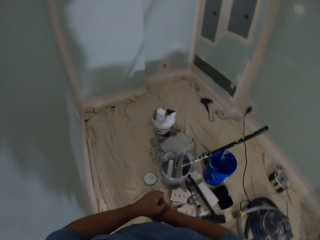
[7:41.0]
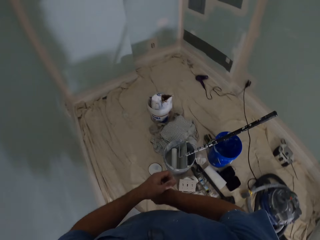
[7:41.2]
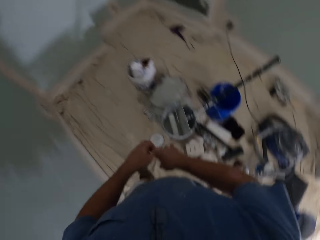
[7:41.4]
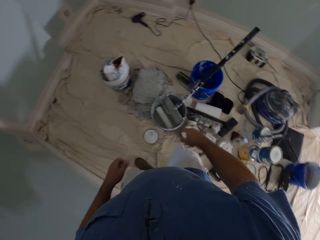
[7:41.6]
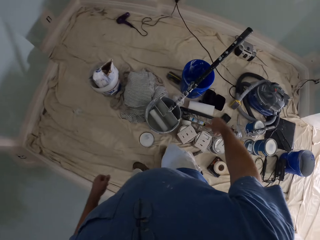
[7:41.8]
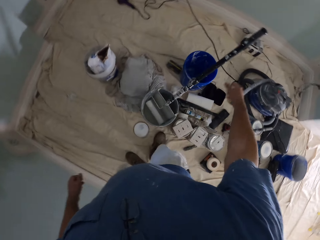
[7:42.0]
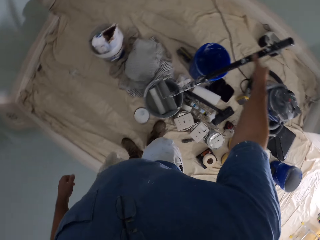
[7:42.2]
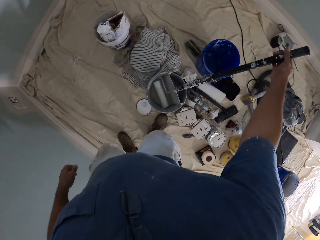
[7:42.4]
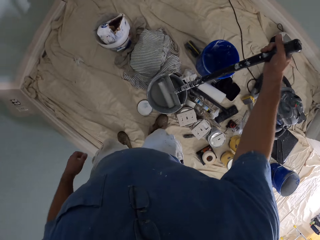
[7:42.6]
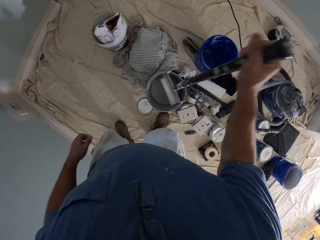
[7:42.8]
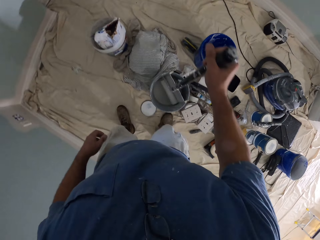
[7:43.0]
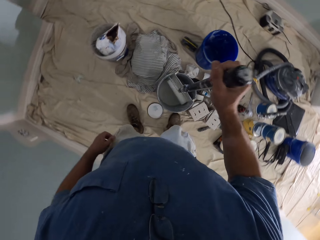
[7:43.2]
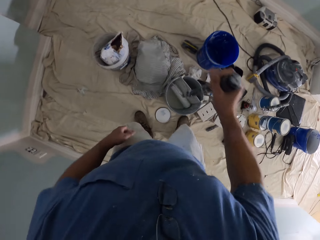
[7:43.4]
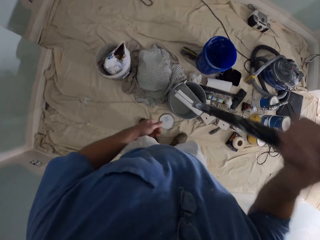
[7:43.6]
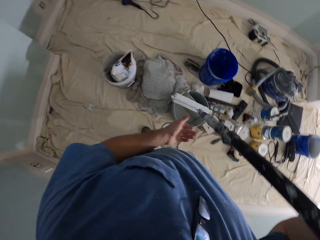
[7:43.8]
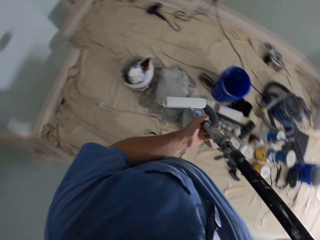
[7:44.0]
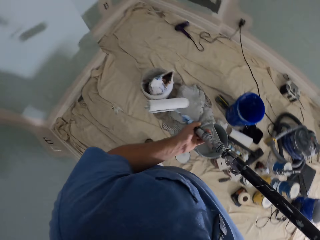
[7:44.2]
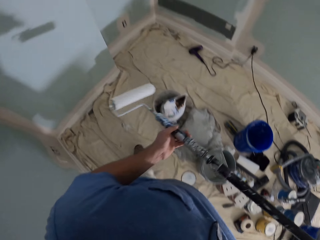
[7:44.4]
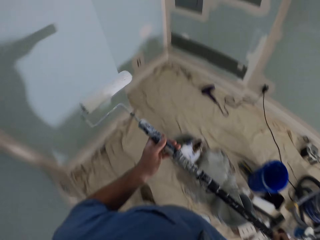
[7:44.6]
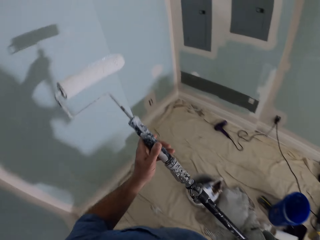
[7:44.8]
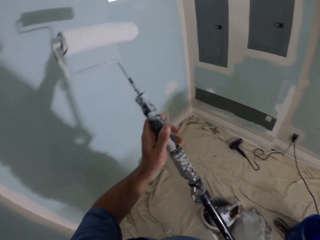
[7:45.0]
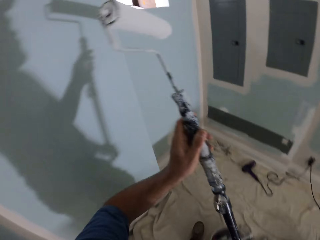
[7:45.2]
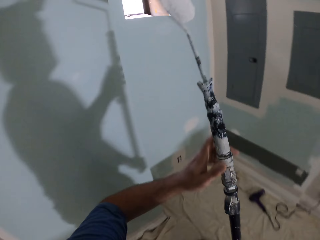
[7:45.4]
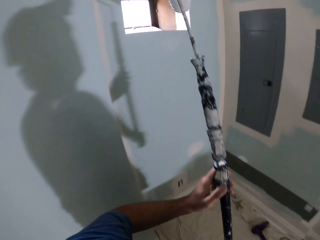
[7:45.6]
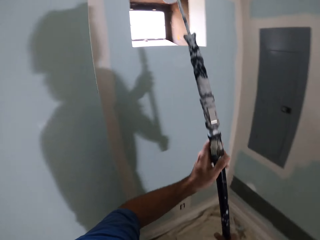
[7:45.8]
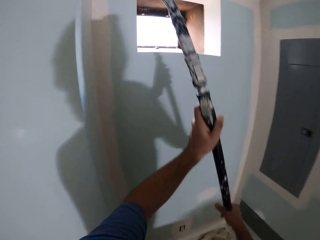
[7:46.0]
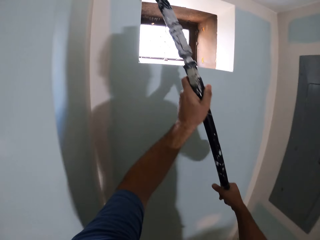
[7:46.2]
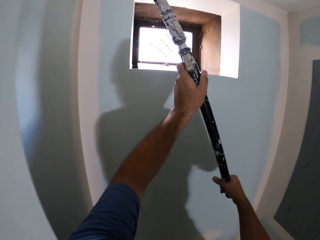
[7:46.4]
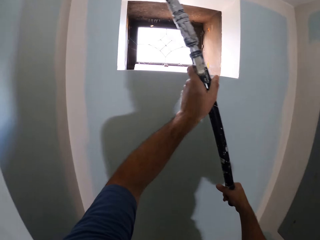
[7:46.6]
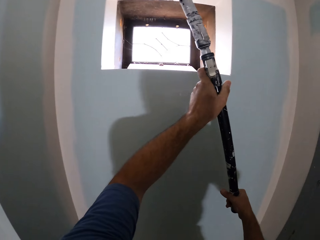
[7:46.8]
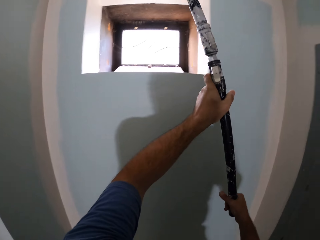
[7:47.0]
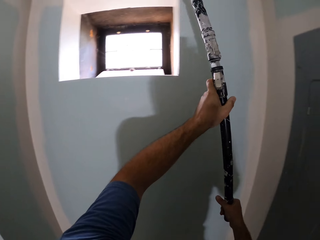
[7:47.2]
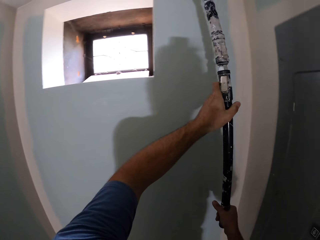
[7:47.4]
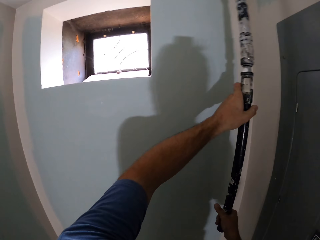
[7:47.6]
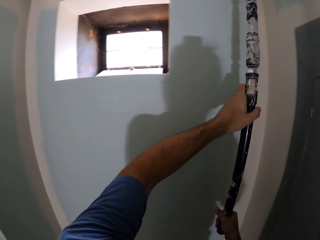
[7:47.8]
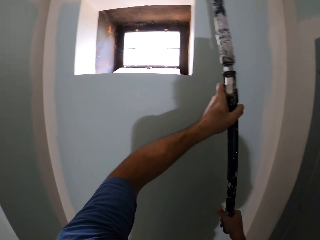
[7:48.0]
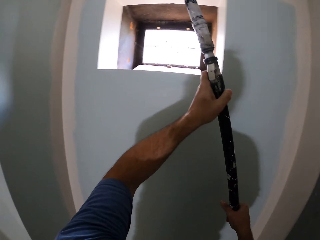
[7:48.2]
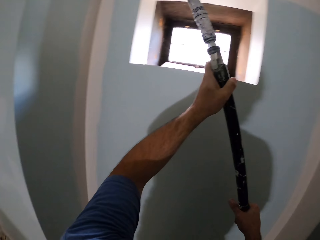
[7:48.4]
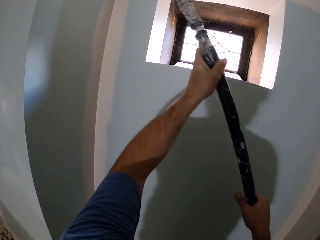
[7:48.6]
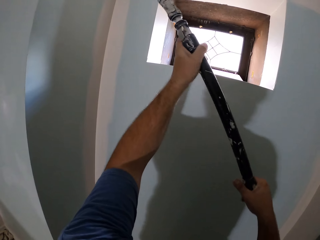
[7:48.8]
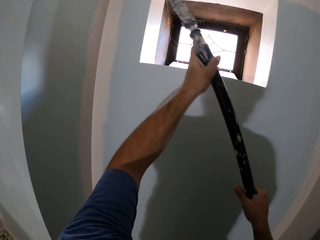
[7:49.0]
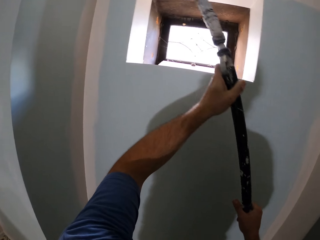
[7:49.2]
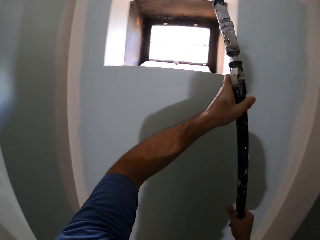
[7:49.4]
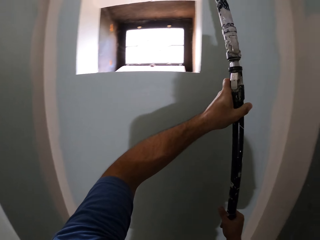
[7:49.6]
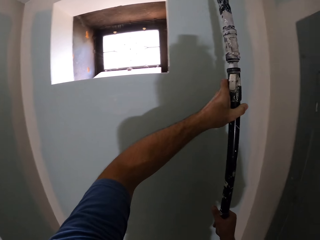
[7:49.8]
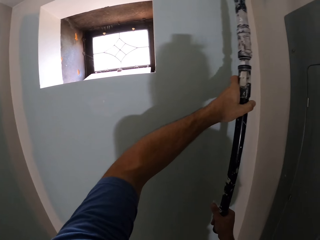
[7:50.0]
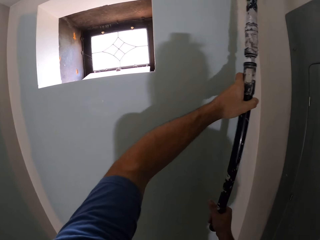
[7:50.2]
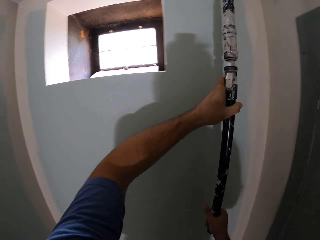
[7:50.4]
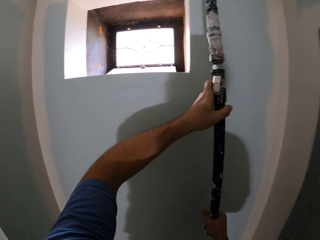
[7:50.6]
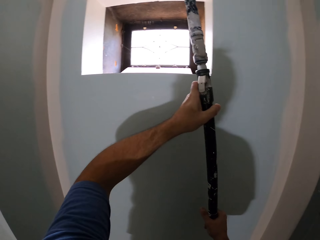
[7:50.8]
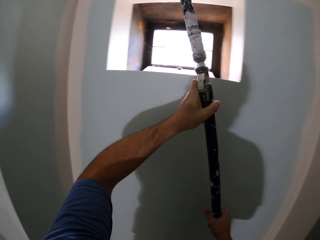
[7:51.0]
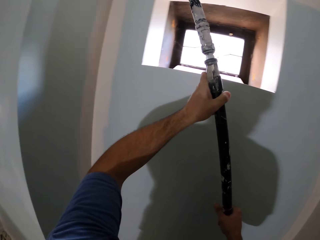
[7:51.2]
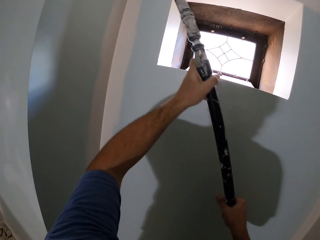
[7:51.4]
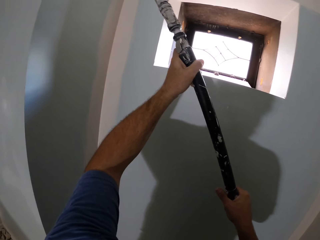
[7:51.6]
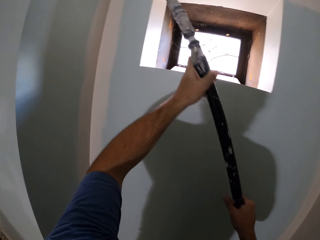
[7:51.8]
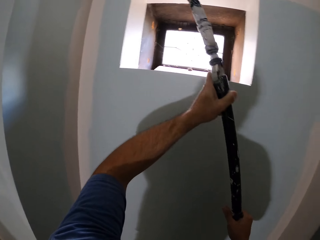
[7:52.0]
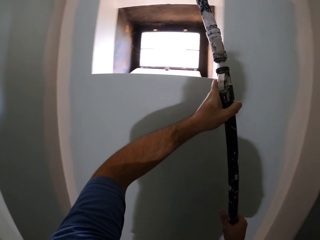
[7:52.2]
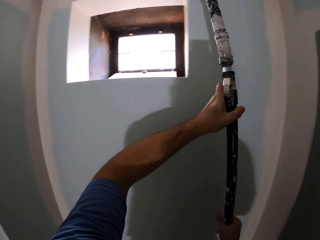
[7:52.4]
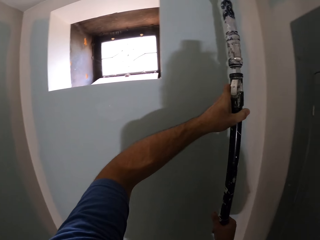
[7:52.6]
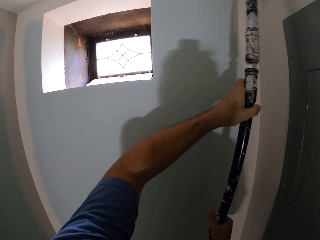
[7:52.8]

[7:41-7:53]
The camera wearer takes the painting roller. They dip the roller into the paint can. They paint the ceiling of the house with the roller.

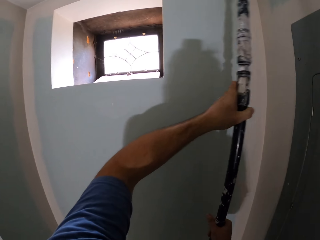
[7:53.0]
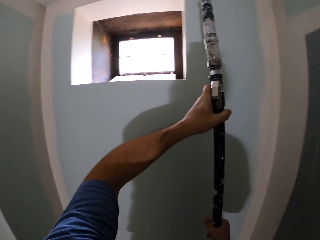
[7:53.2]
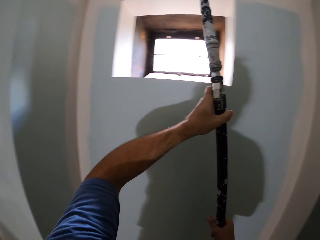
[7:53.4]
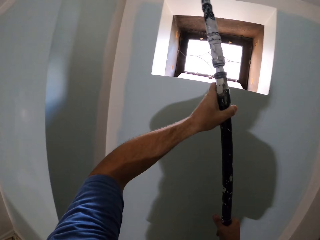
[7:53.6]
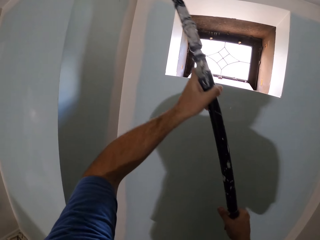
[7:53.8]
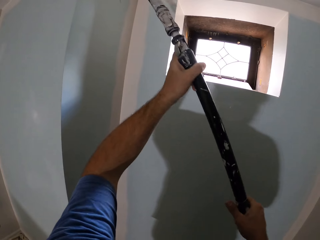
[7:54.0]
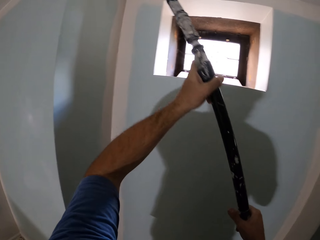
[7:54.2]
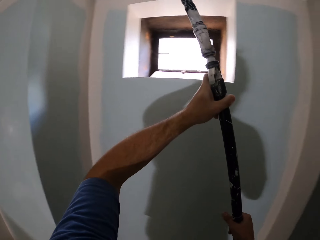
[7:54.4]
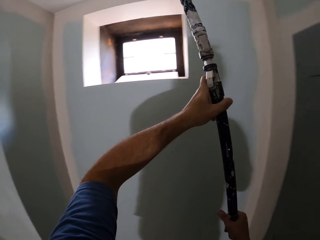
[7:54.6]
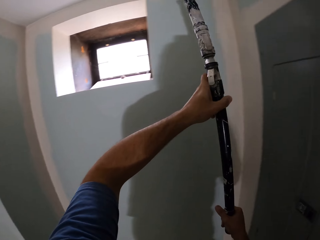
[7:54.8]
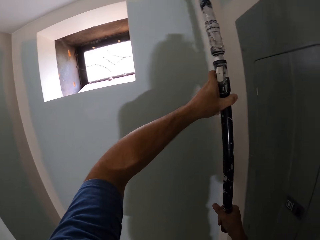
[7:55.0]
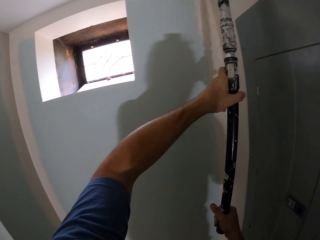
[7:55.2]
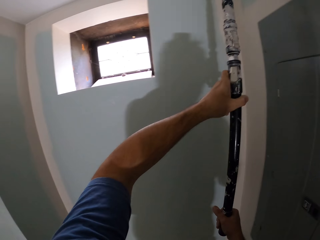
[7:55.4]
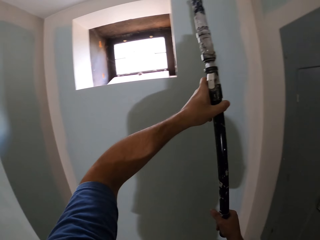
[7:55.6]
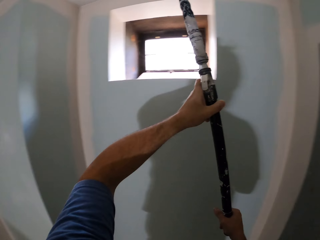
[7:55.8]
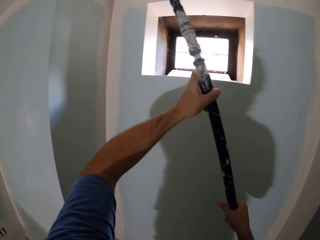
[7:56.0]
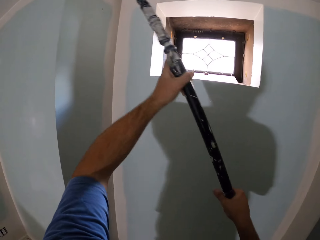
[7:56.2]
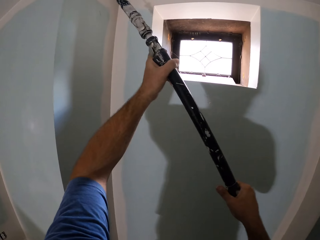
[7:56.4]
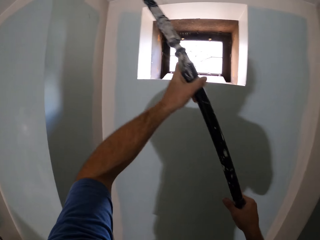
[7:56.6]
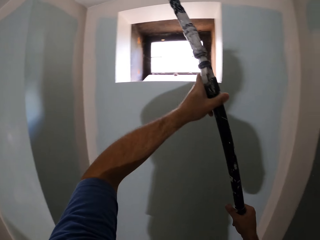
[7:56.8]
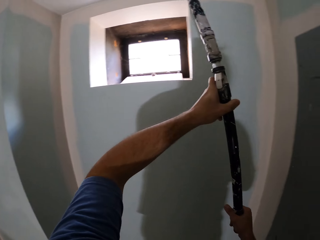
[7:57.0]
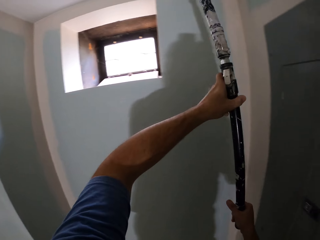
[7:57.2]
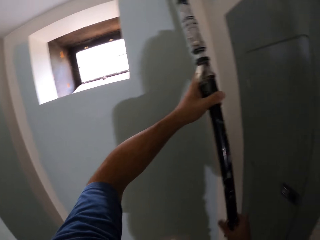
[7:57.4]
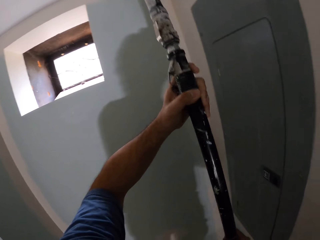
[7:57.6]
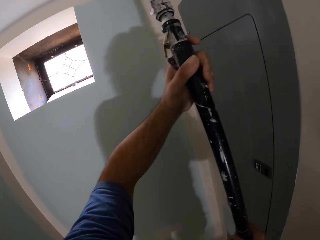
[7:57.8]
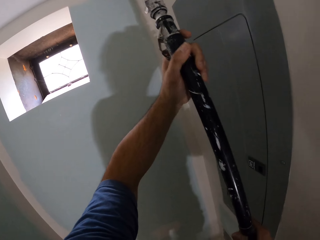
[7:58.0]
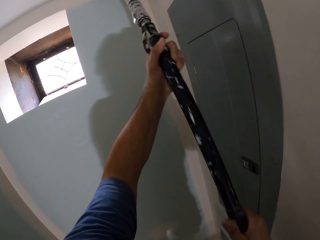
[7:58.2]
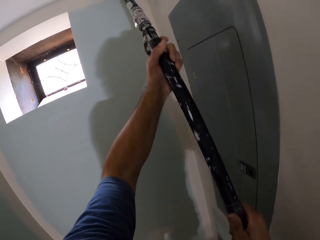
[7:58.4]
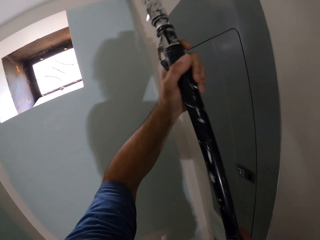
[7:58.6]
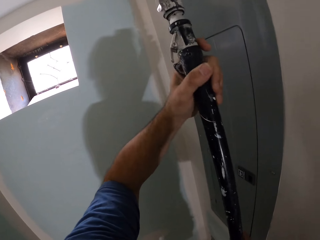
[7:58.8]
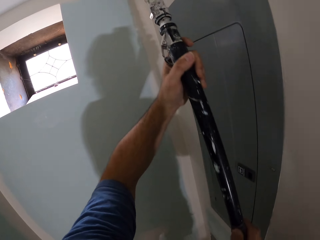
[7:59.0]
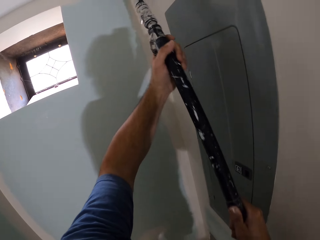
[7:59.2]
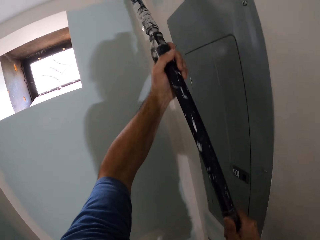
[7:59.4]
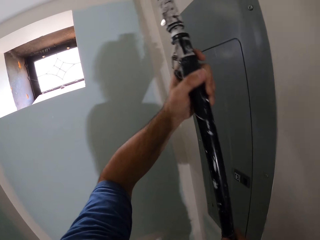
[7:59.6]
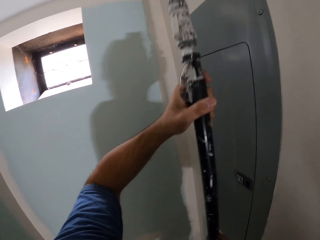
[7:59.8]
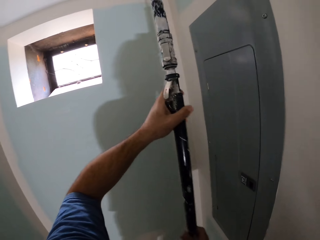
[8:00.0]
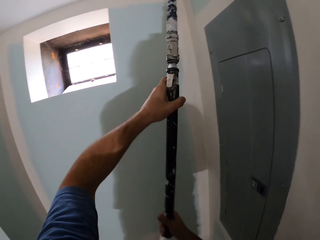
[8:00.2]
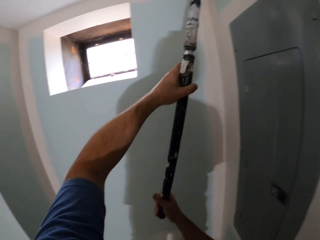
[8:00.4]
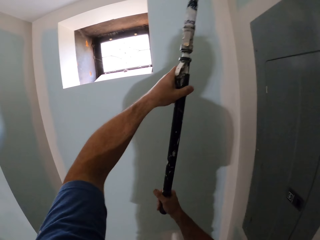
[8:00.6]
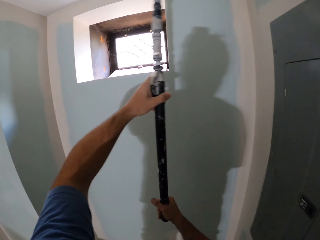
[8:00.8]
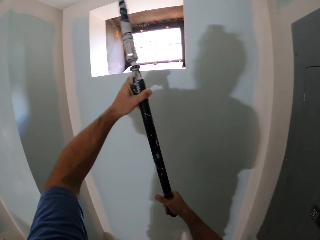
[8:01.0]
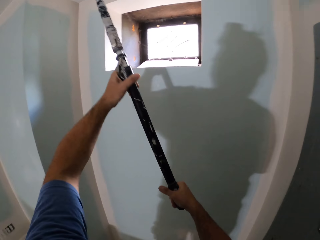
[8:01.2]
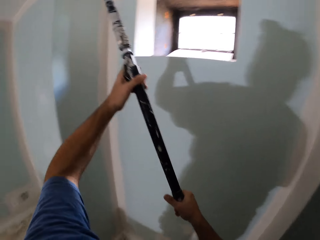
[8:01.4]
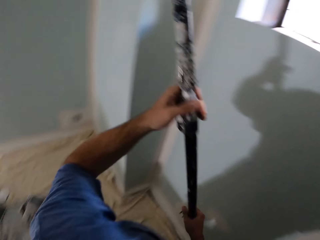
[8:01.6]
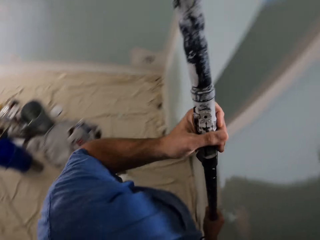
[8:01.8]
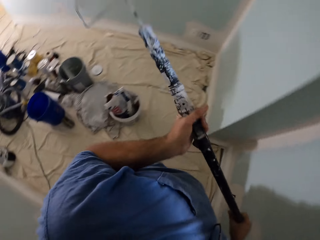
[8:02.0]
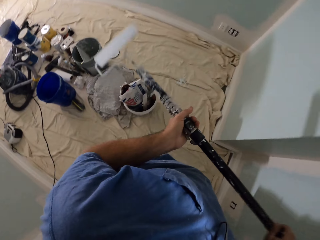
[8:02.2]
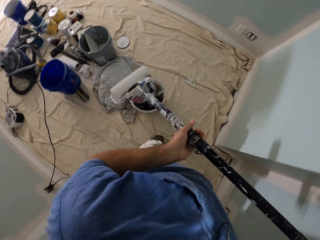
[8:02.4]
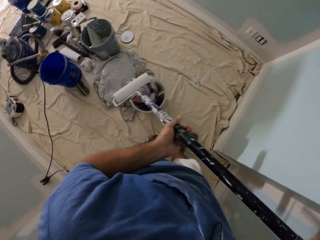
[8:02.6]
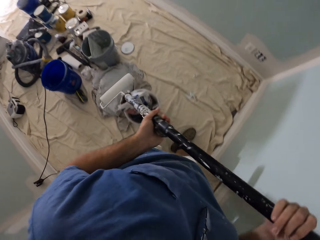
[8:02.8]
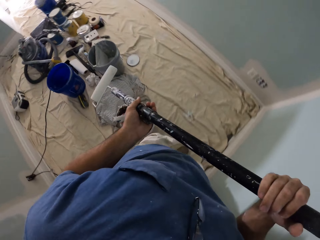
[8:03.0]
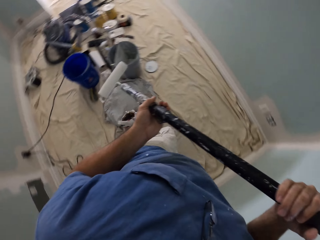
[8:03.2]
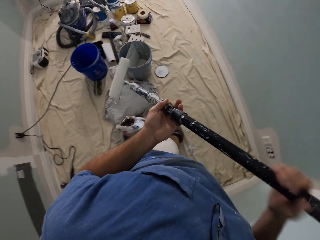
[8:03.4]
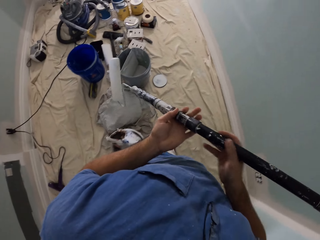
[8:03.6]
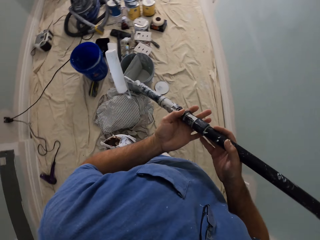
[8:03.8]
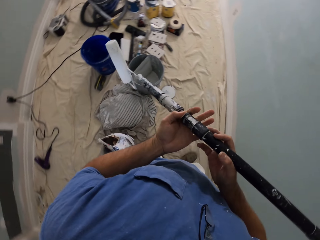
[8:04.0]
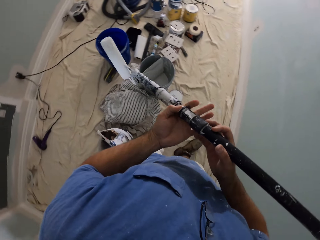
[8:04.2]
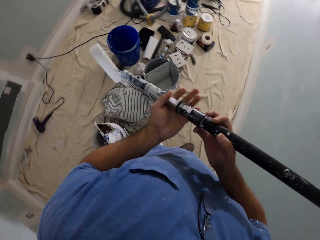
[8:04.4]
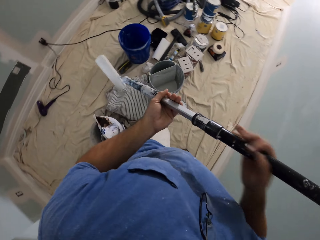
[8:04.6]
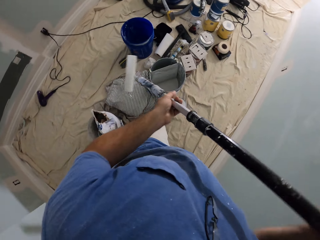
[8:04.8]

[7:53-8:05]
The camera wearer walks towards the paint can.
